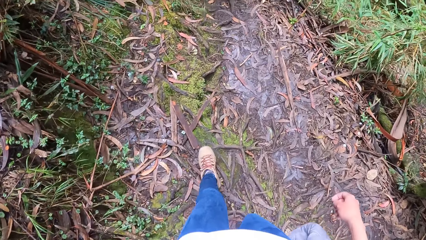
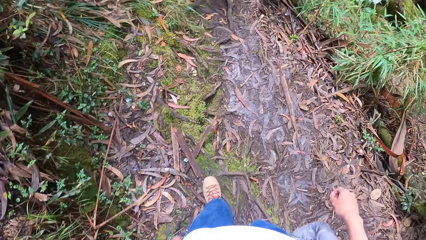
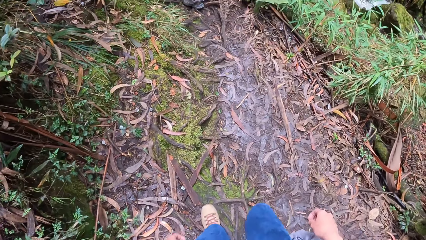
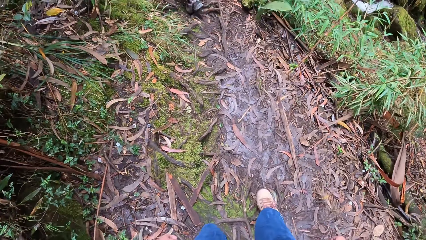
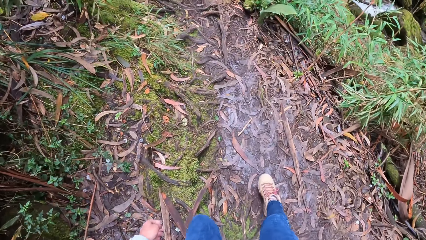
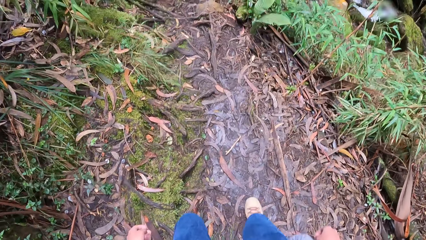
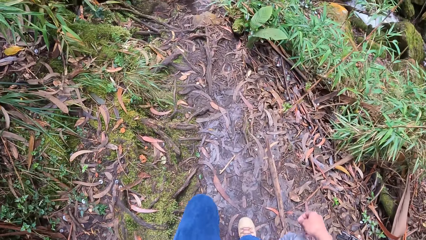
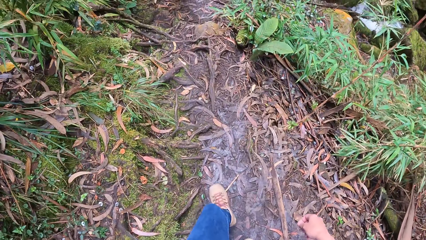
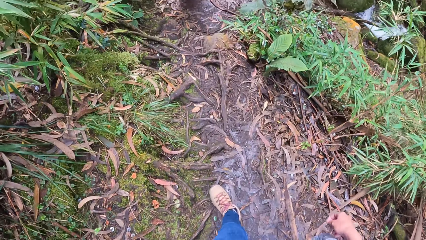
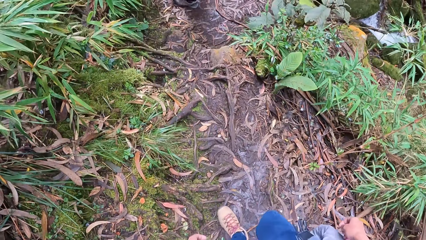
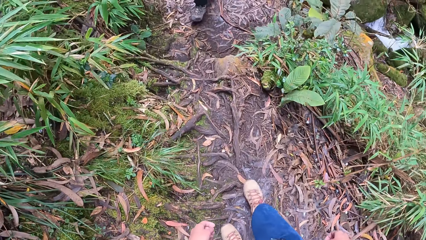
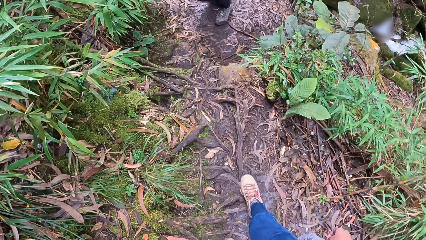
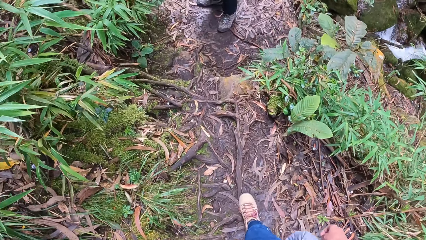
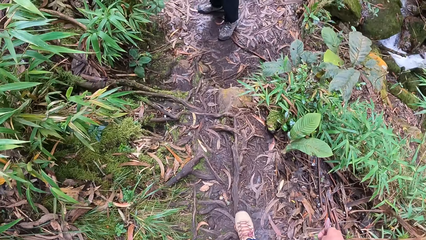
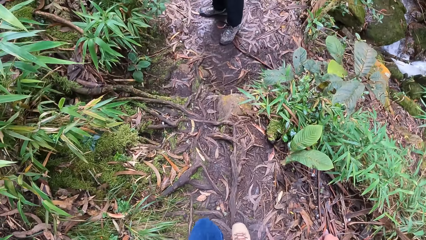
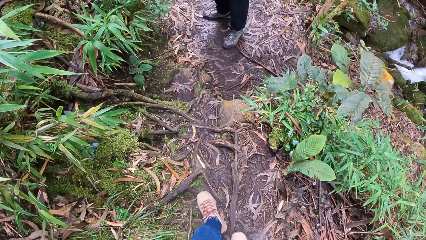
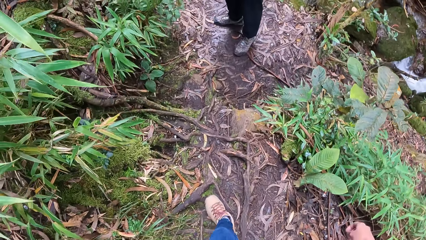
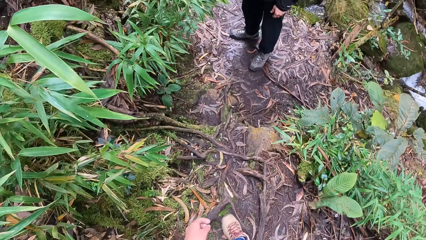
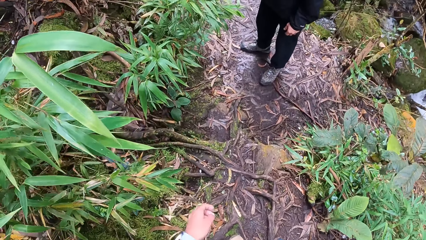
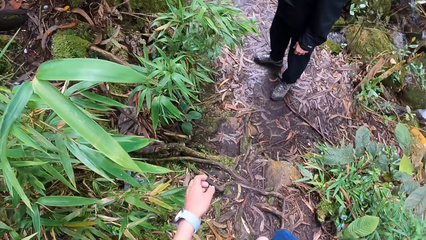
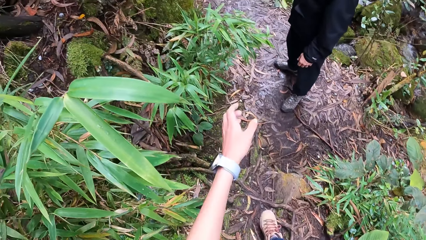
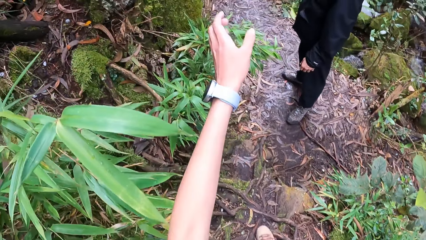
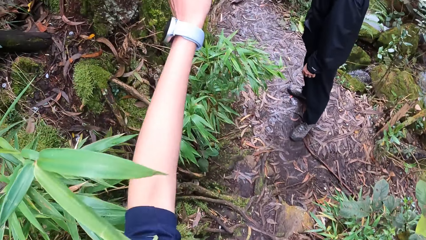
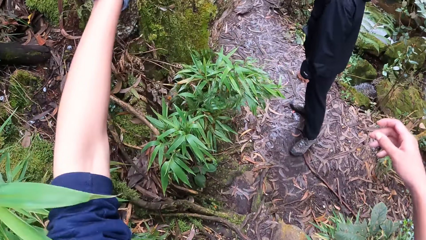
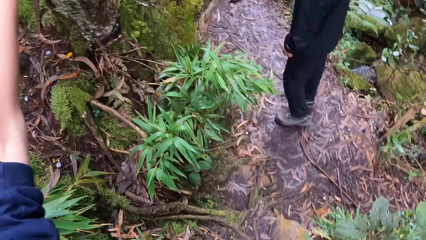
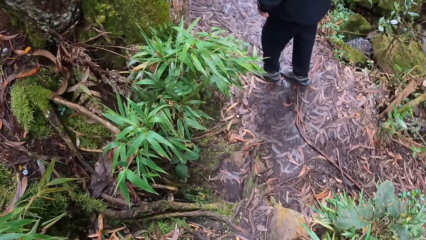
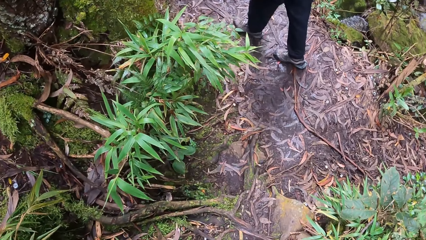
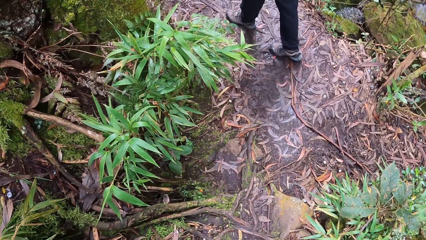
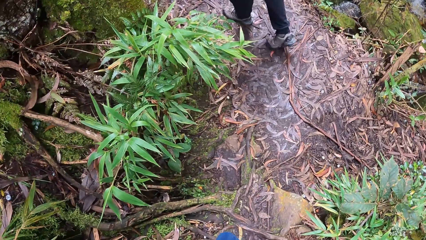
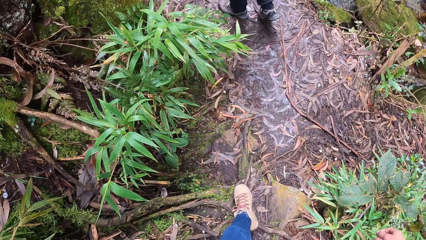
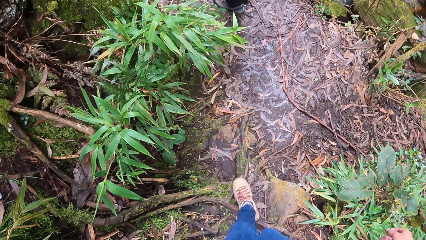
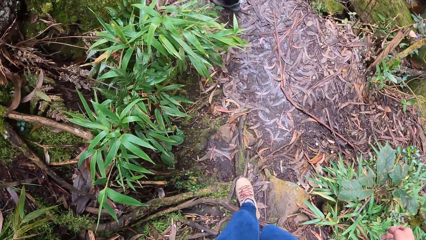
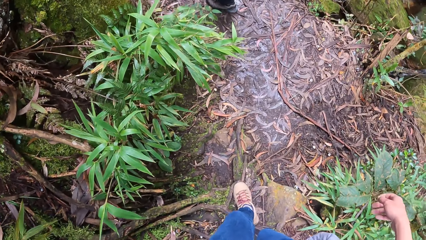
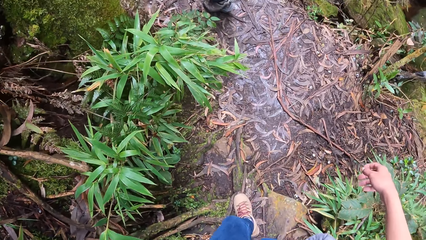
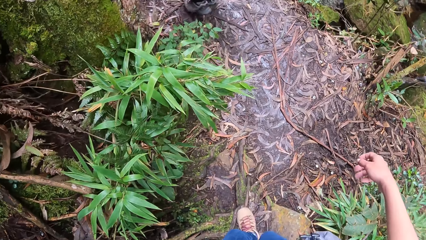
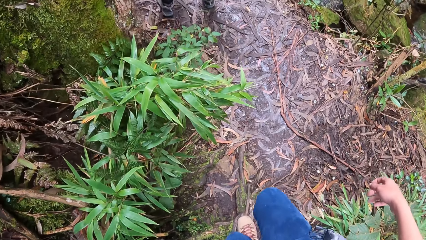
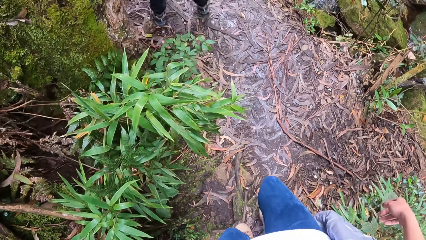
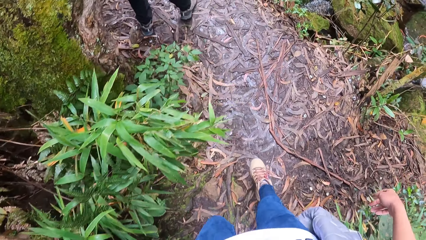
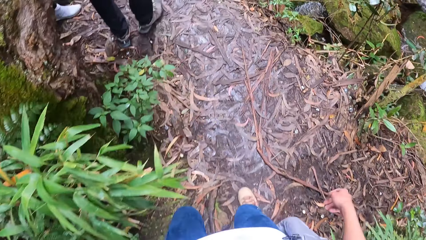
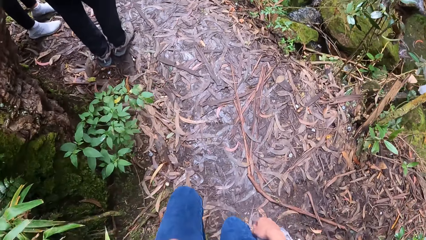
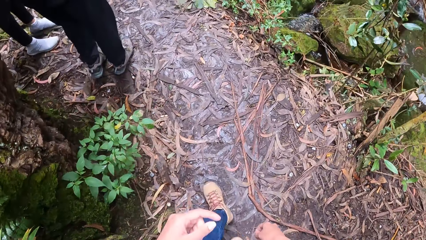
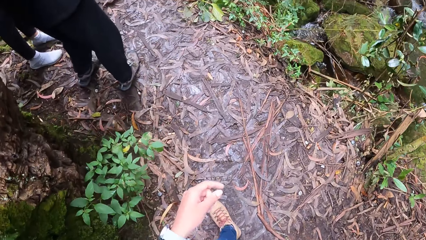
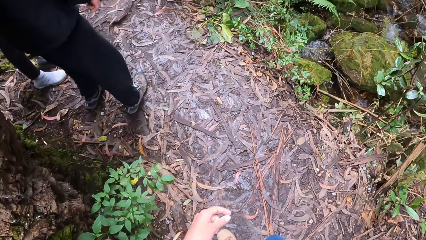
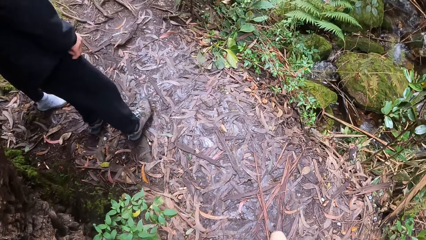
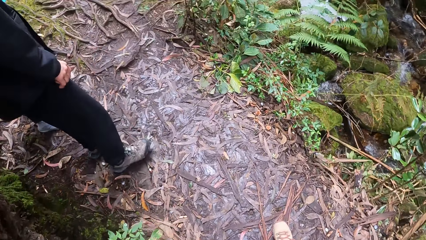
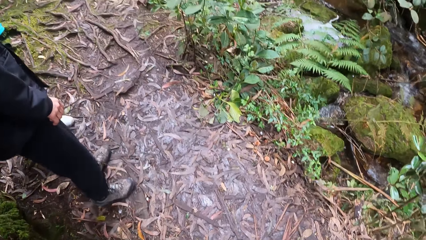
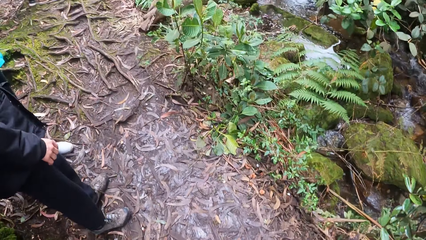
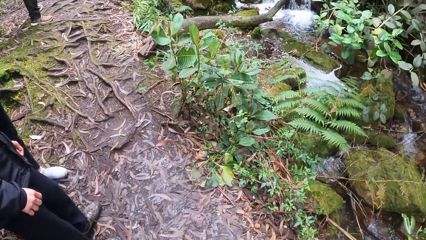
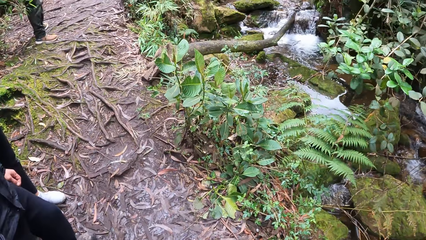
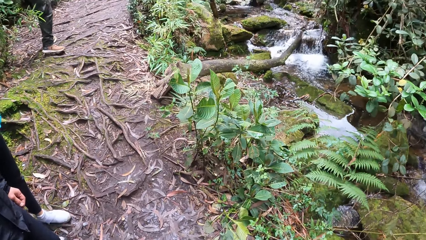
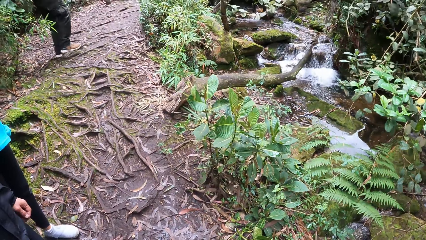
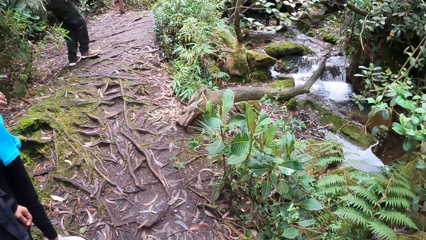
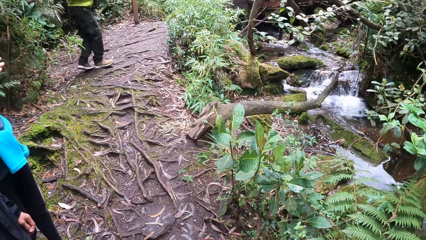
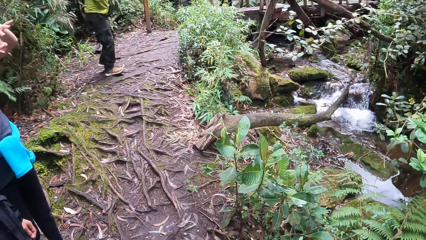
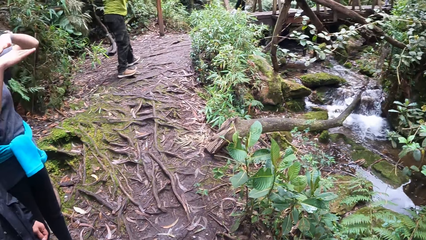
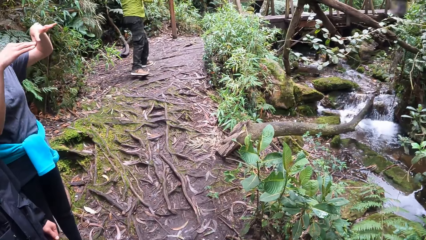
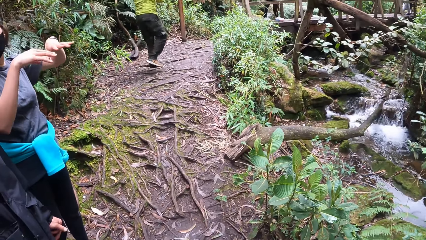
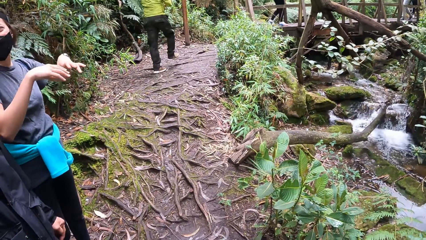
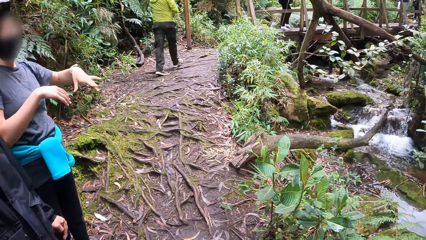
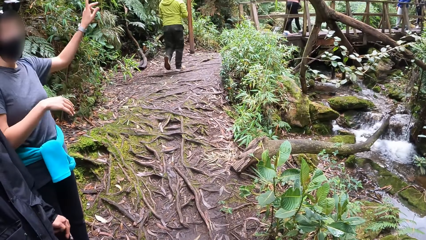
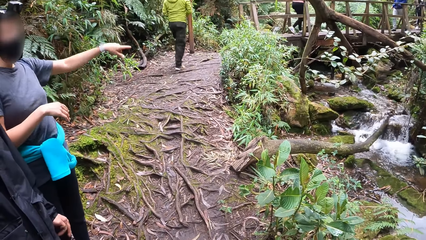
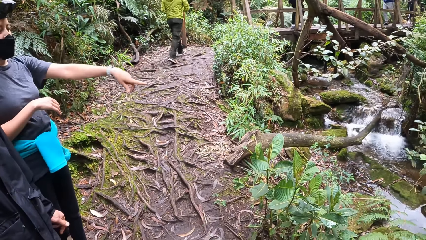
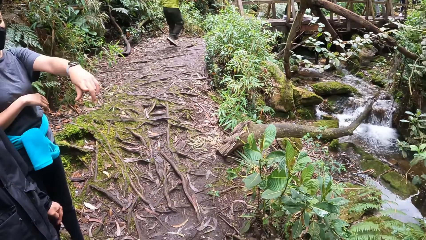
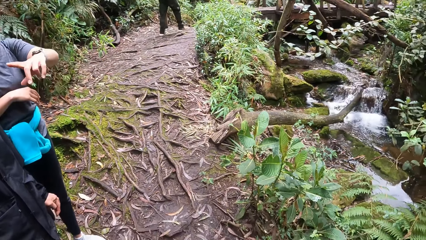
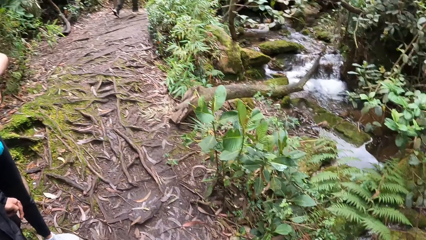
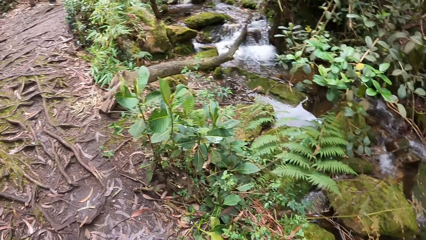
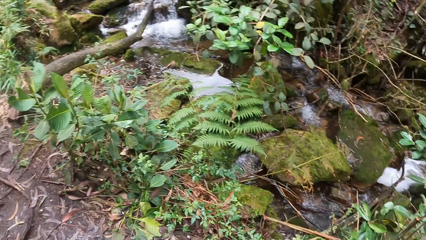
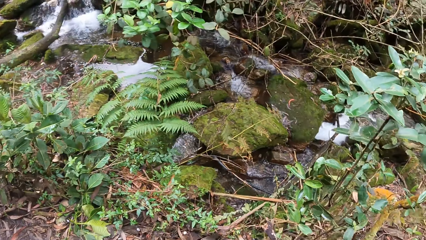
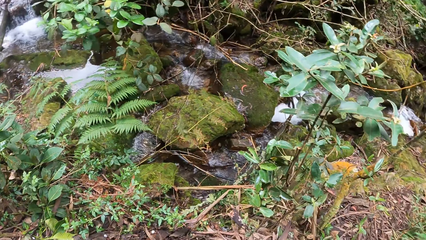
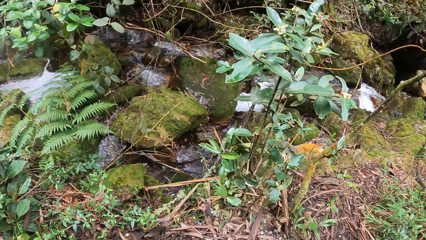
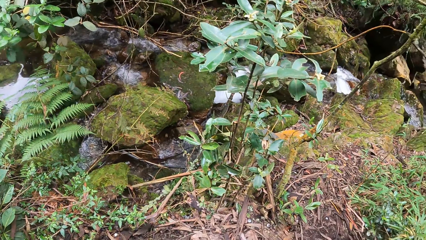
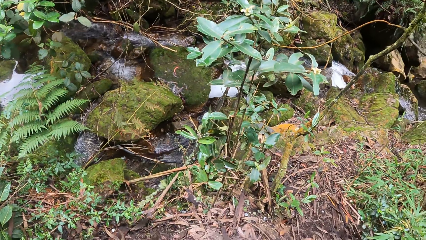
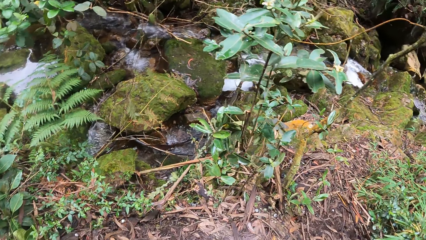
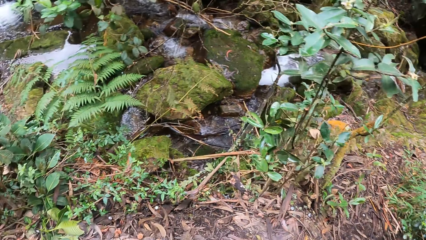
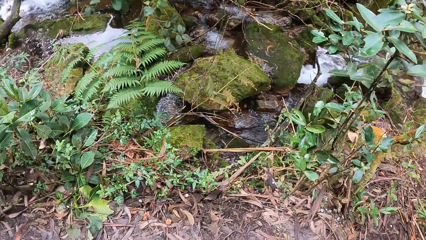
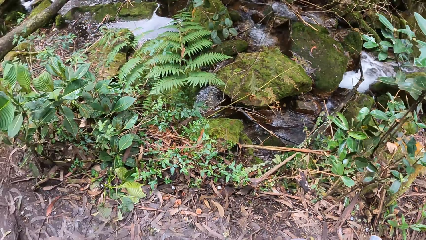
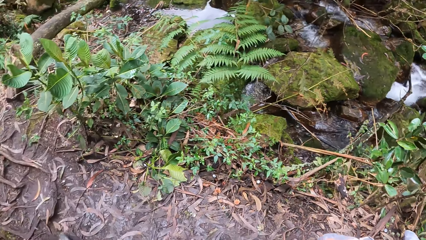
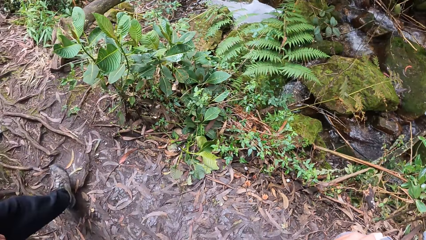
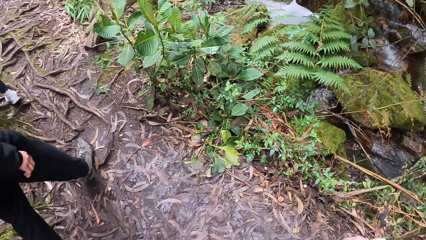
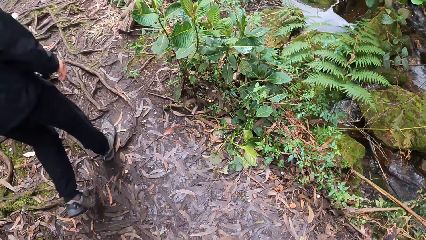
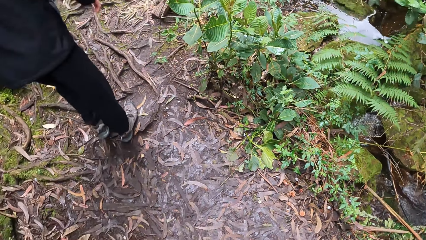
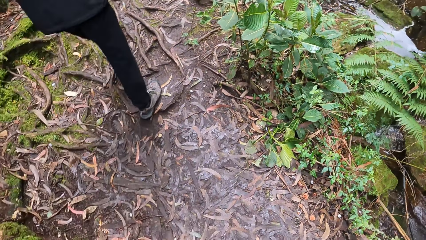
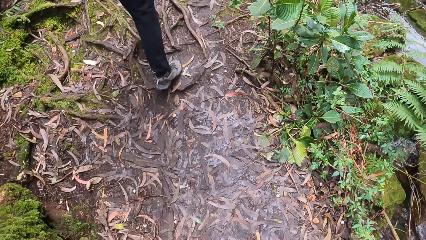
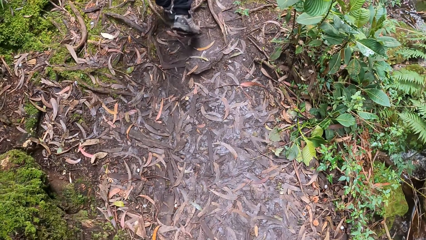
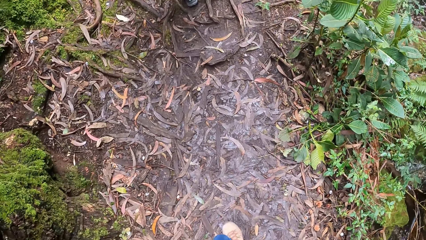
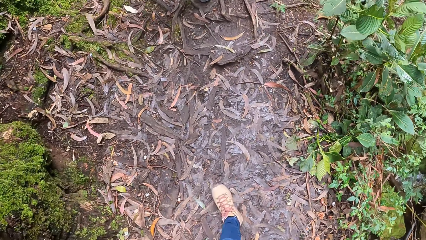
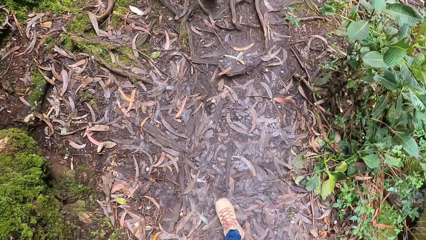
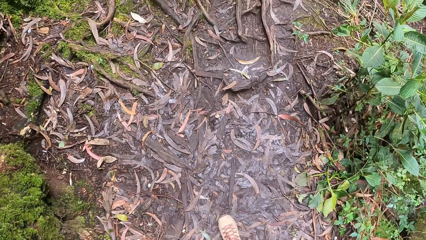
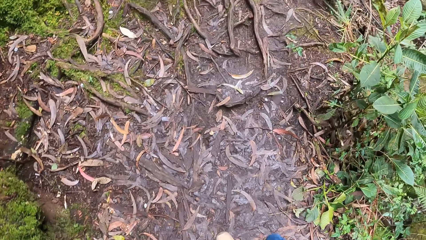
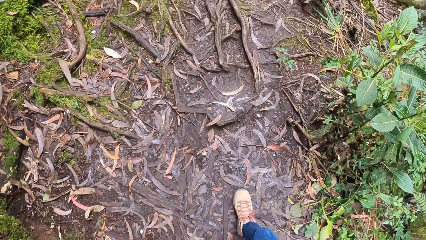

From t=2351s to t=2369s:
A man stops walking. The camera wearer touches a tree with her left hand. The man walks in front of the camera wearer. The camera wearer walks forward. A woman gestures at the man. The woman converses with the man. The camera wearer looks around the stream. The man walks in front of the camera wearer.
